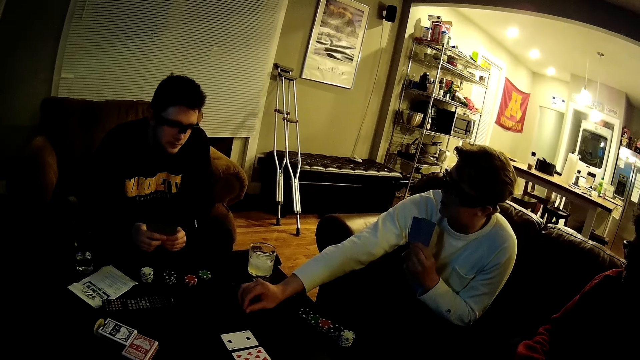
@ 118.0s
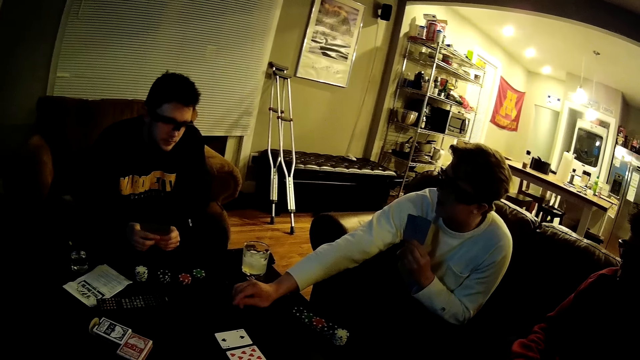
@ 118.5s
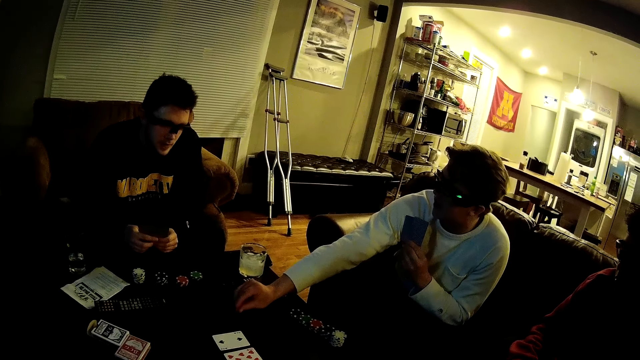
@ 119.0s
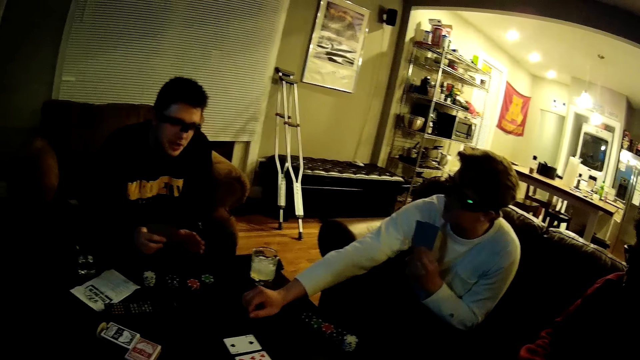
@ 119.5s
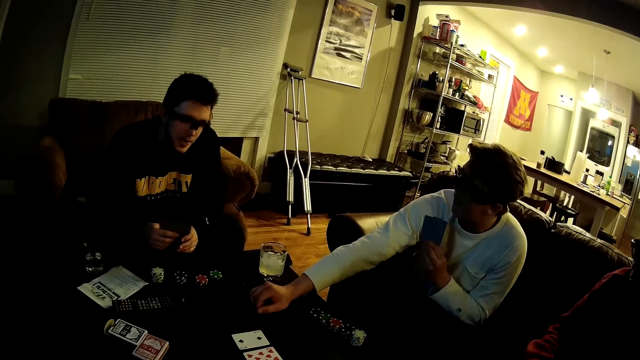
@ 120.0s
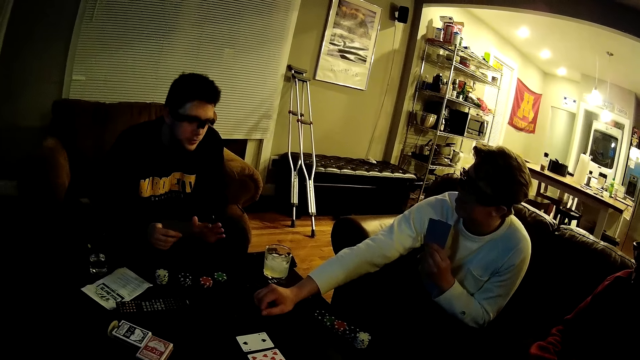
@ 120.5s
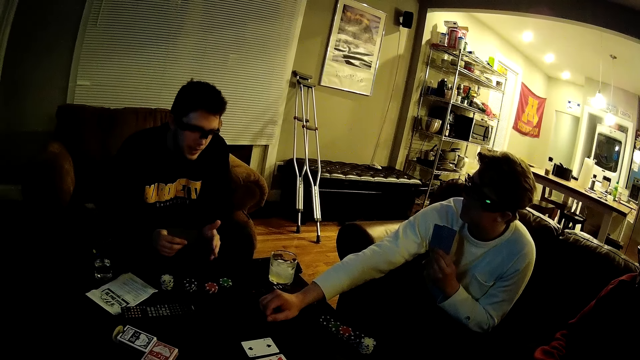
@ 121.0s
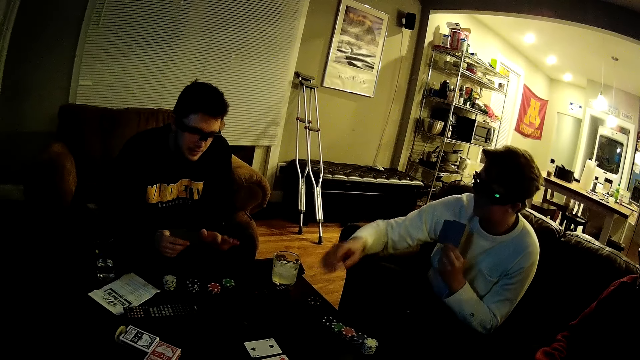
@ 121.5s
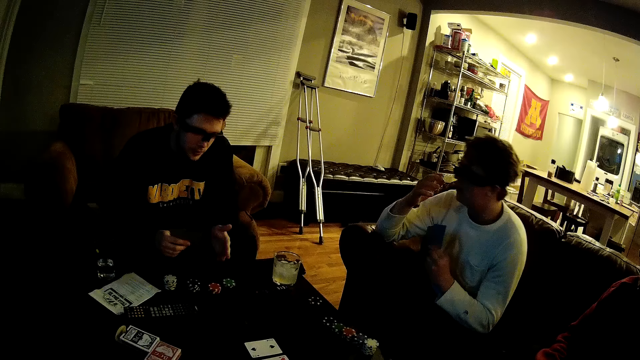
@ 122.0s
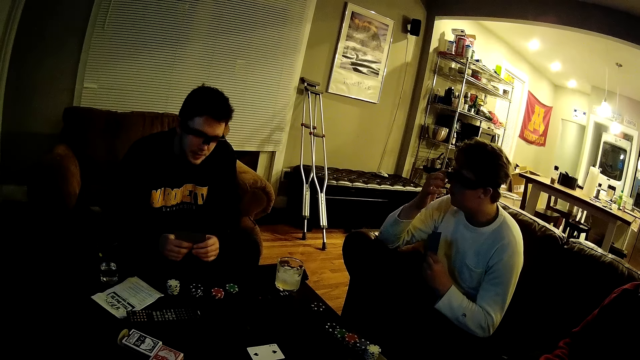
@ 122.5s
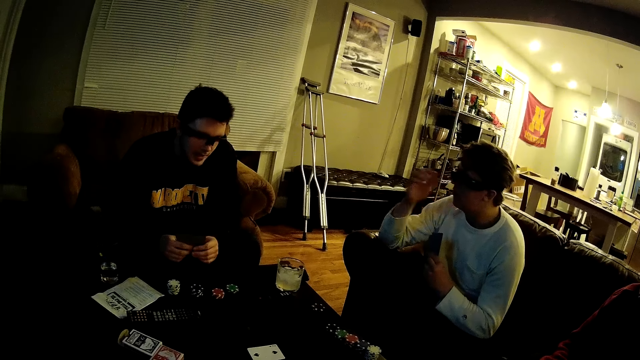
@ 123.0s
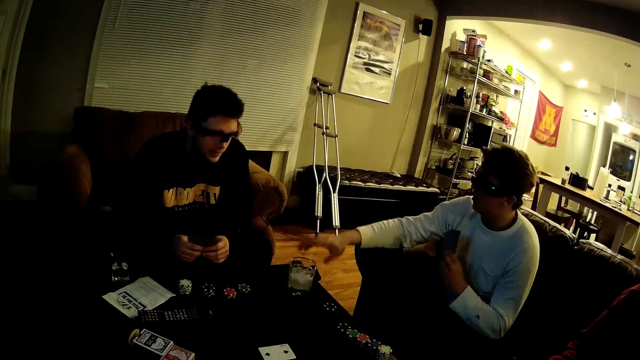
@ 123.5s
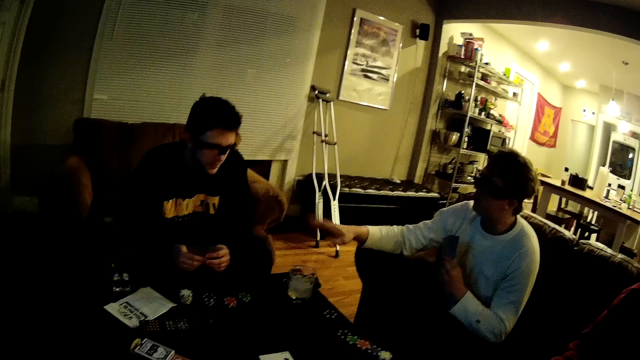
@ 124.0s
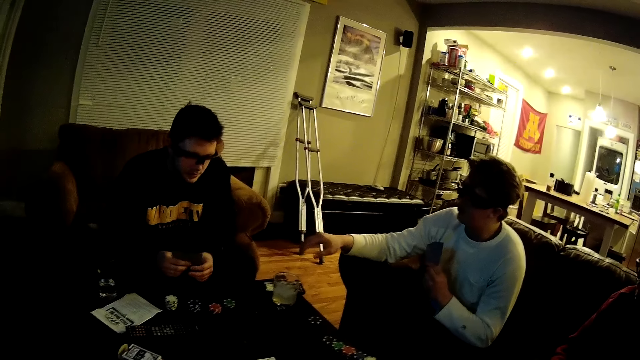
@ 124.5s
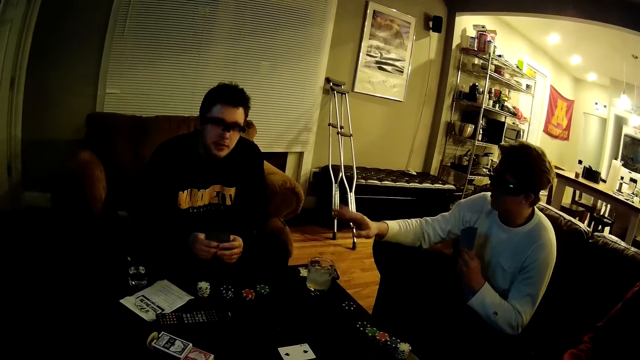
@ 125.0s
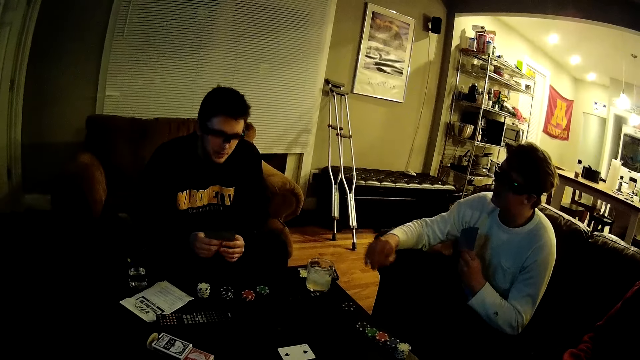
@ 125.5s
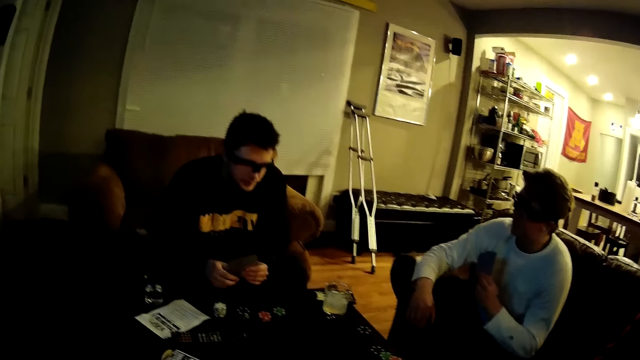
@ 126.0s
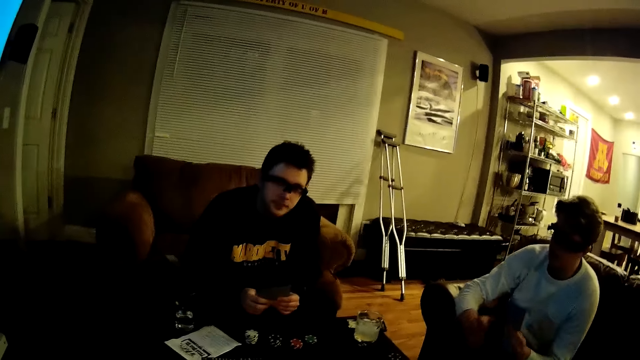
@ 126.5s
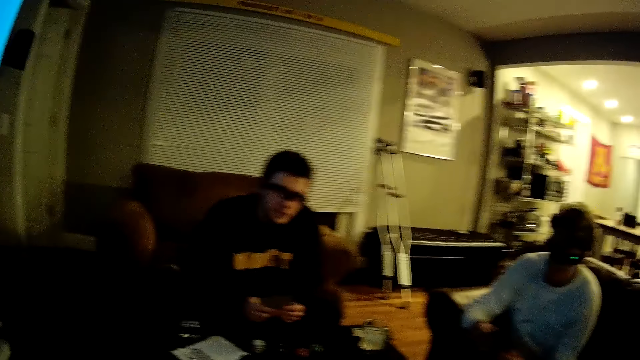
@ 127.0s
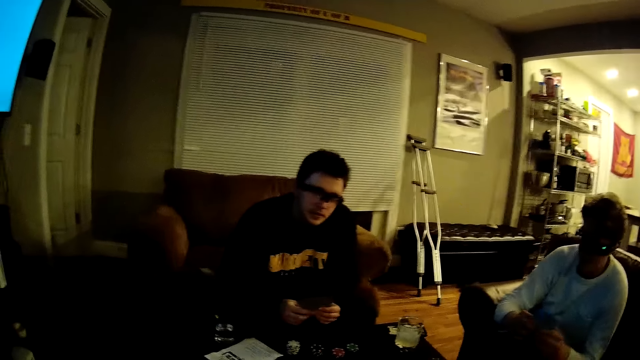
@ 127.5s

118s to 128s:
A man talks to another man. The other man touches his face with his right hand. He talks to the first man. The camera wearer talks to the first man. The other man picks up a card in the hand.

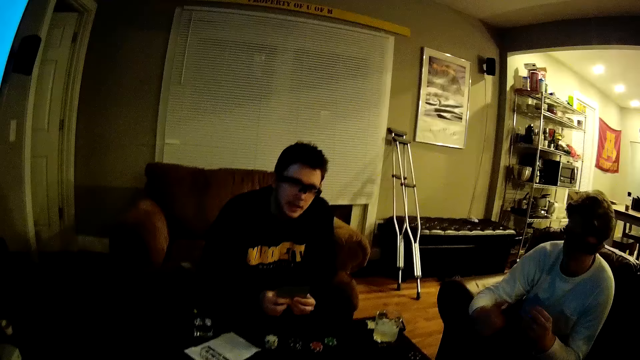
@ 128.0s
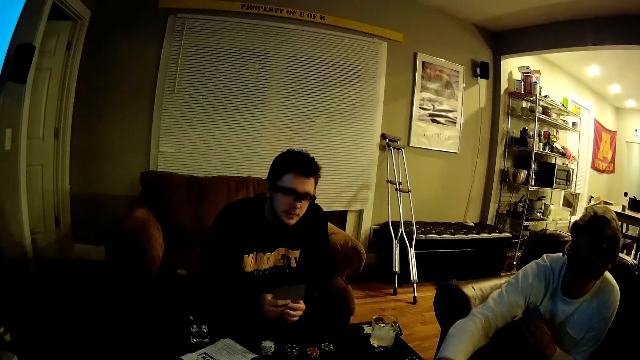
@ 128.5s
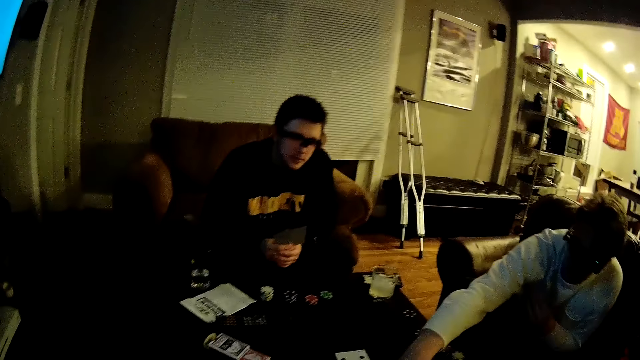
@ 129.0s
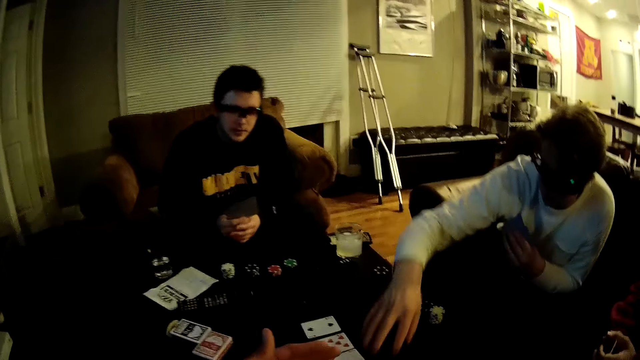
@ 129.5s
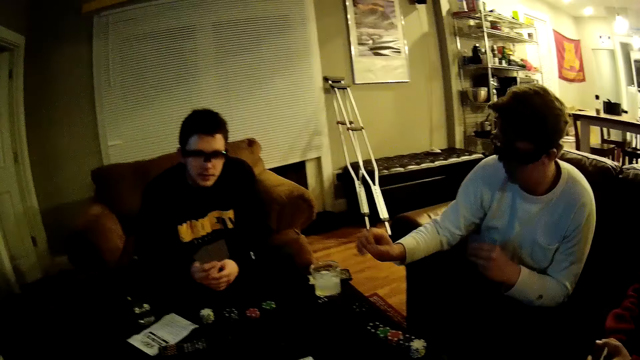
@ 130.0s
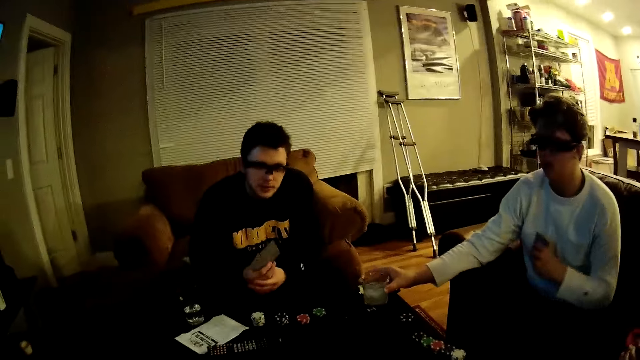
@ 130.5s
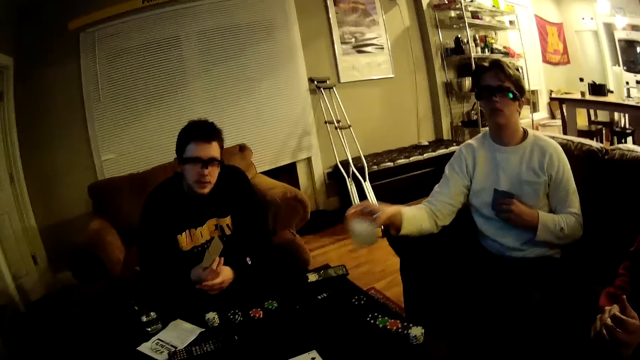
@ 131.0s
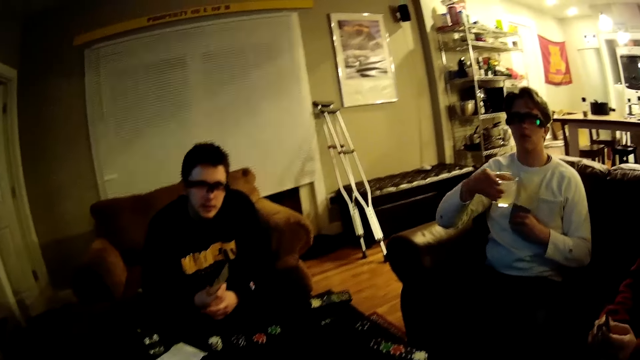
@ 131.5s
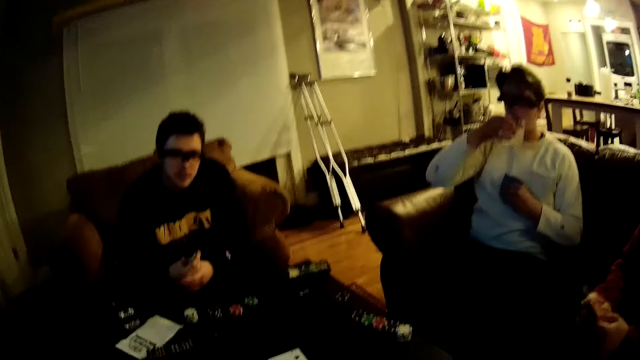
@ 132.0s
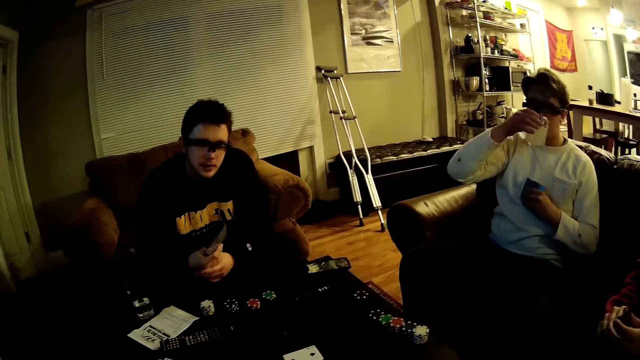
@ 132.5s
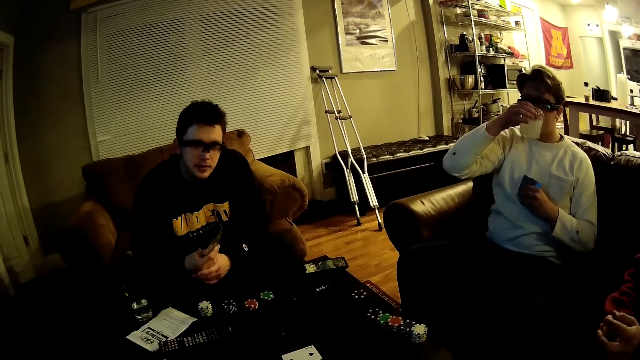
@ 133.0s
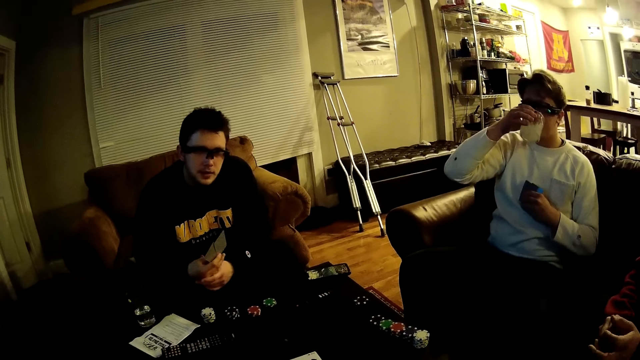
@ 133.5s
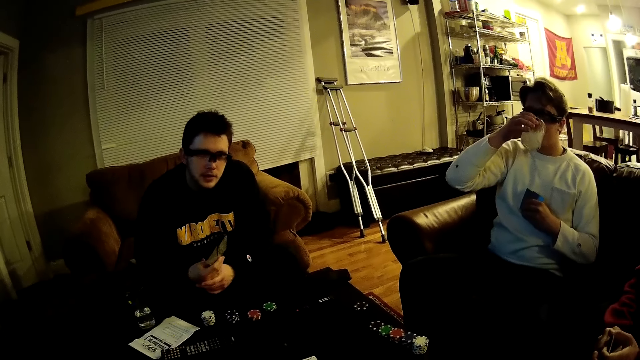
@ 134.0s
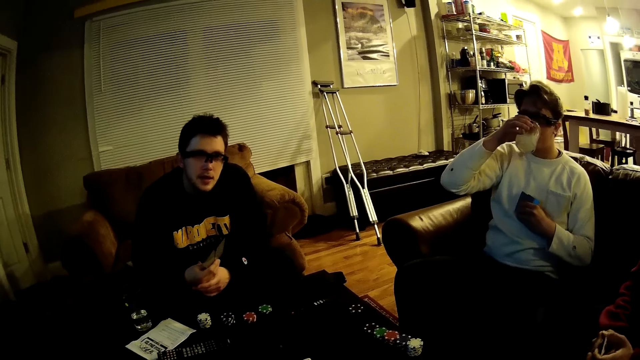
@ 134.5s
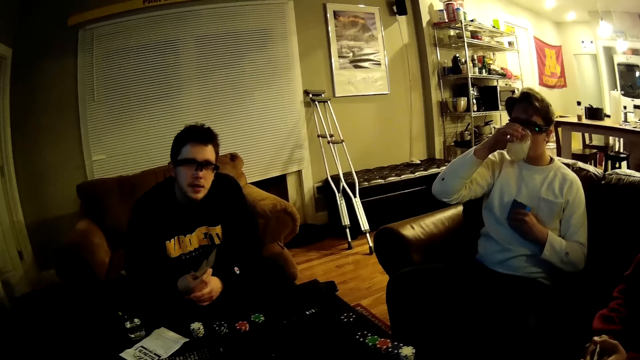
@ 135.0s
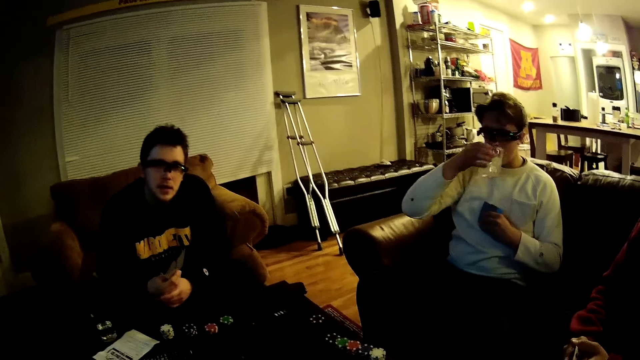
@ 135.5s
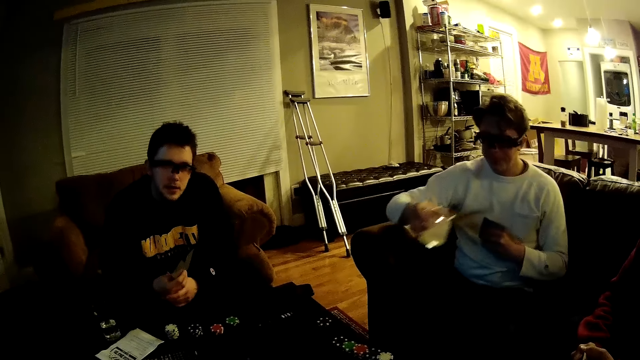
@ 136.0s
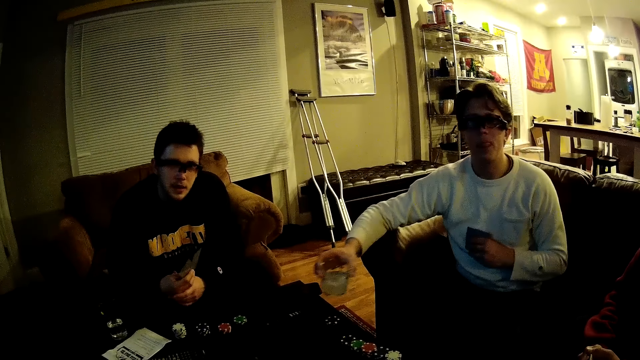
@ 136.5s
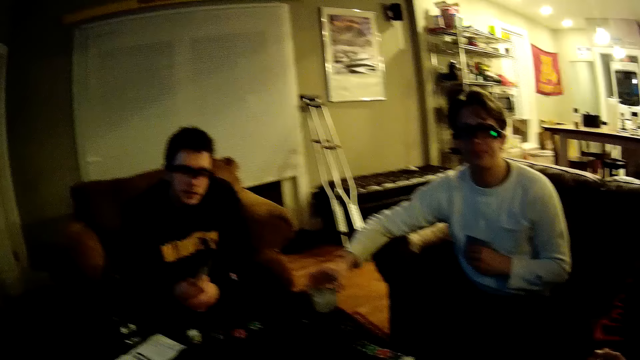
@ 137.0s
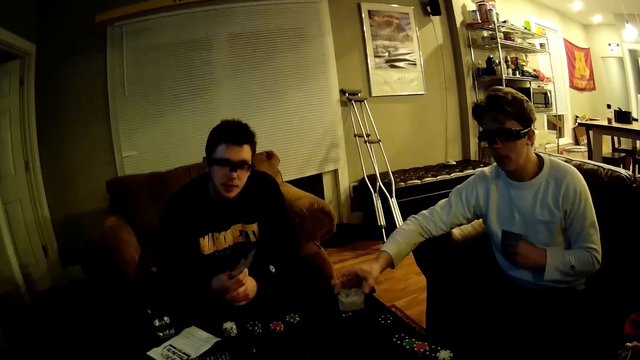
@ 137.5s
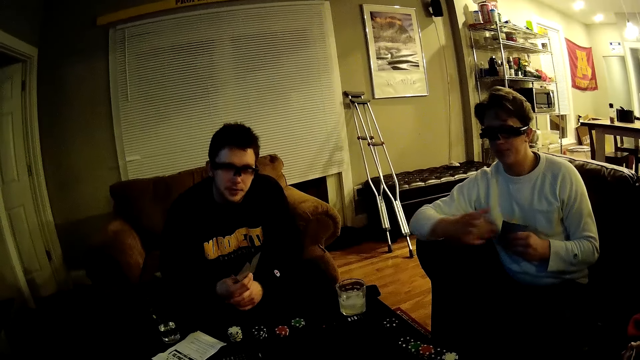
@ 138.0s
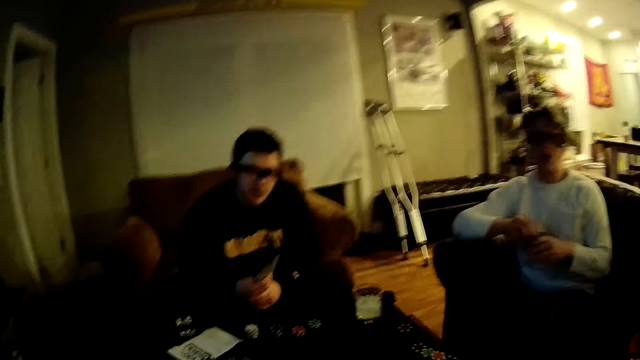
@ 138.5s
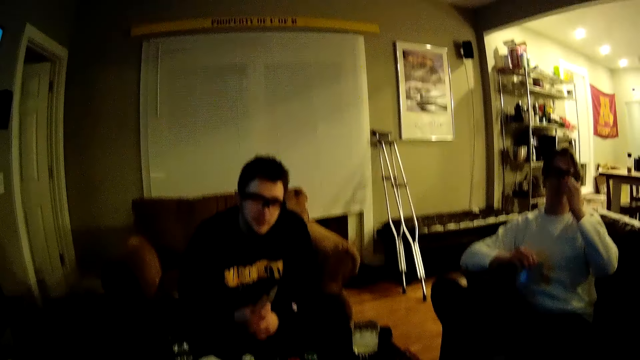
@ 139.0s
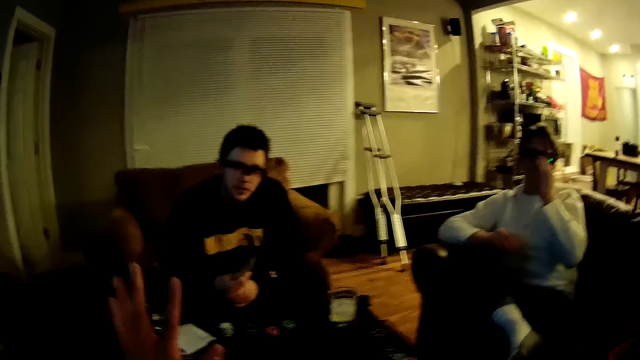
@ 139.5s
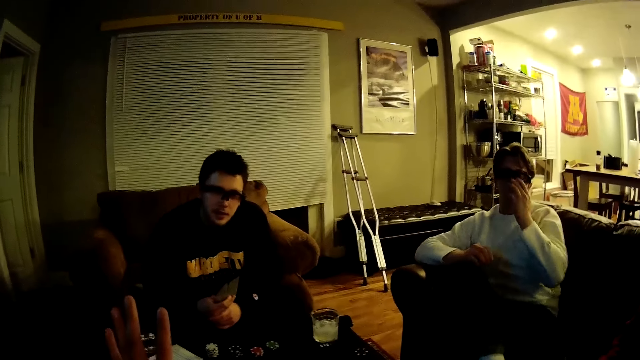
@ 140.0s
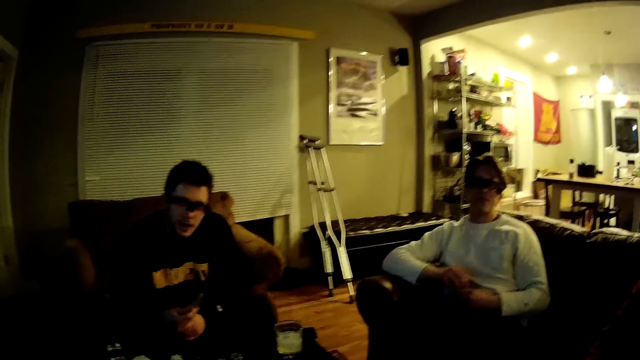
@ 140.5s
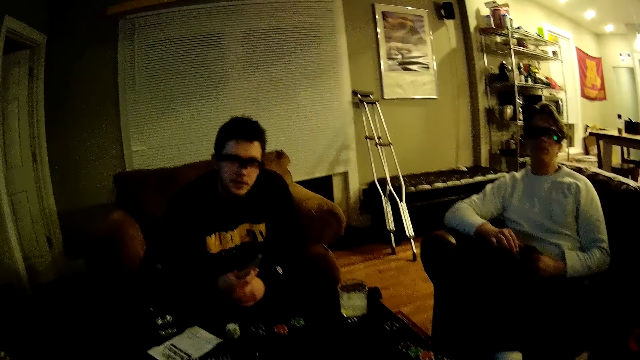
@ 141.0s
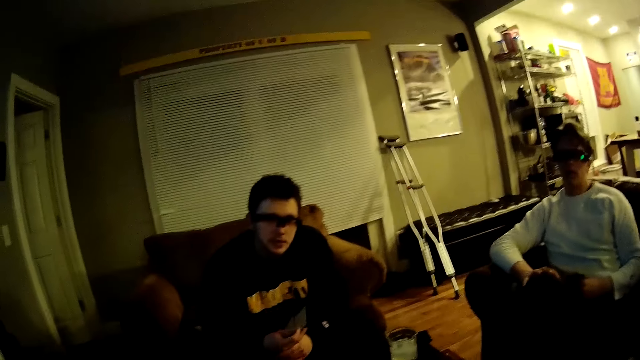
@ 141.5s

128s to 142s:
The camera wearer talks to a man. The man talks to the camera wearer. Another man touches the card on the table with his right hand. The camera wearer talks to the first man. The other man puts the card on the table. He picks up the glass cup on the table with his right hand. The camera wearer talks to the first man. The other man drinks from the cup in his right hand. The camera wearer talks to the first man. The other man drops the cup on the table with his right hand. The camera wearer talks to the first man. They talk to the first man again. The first man talks to the camera wearer. The other man holds the cards with both hands. He touches his face with his left hand. He talks to the camera wearer. The camera wearer talks to the first man.
